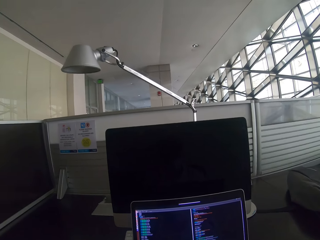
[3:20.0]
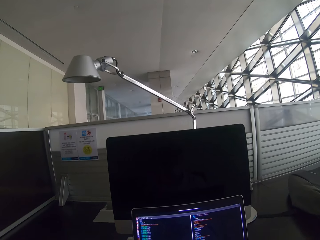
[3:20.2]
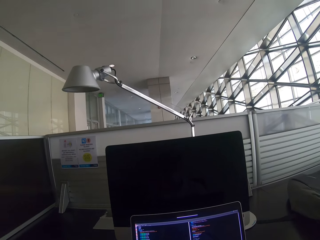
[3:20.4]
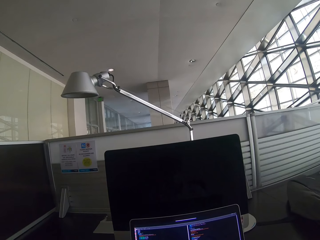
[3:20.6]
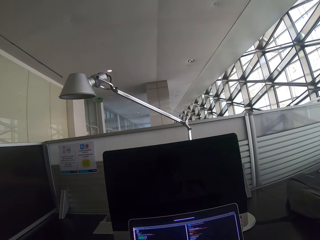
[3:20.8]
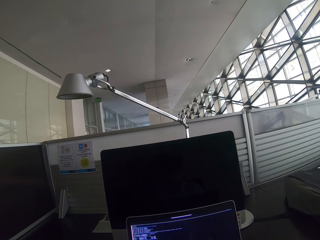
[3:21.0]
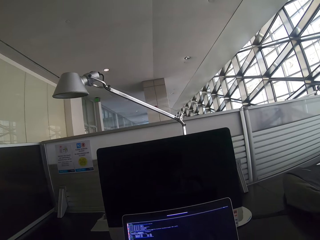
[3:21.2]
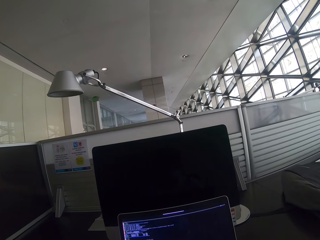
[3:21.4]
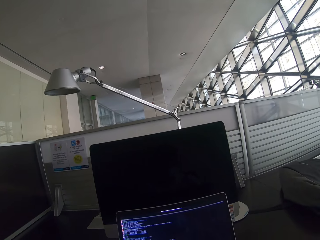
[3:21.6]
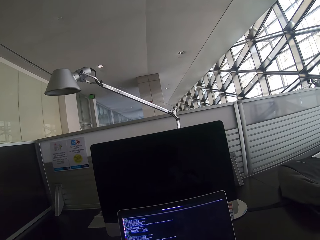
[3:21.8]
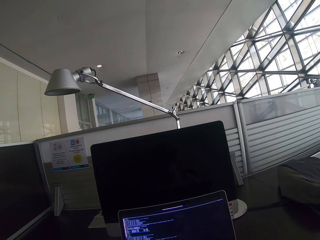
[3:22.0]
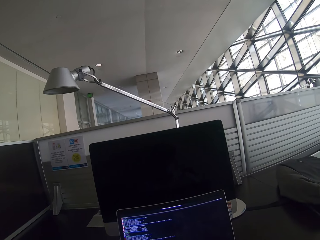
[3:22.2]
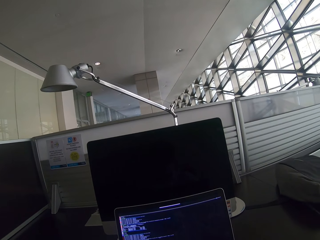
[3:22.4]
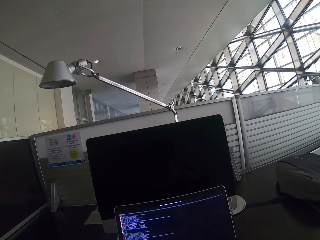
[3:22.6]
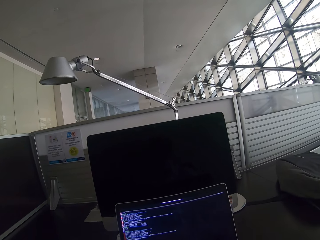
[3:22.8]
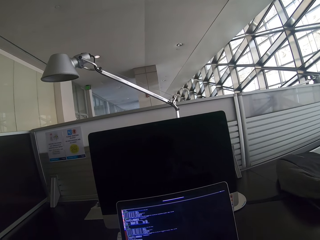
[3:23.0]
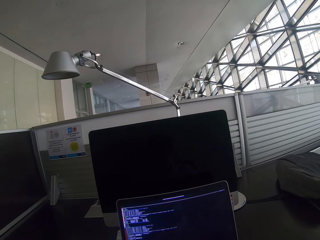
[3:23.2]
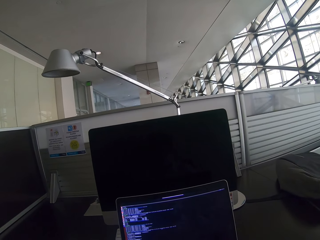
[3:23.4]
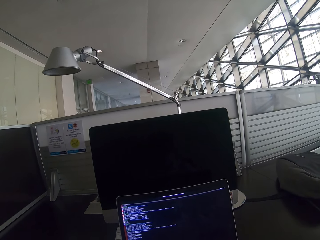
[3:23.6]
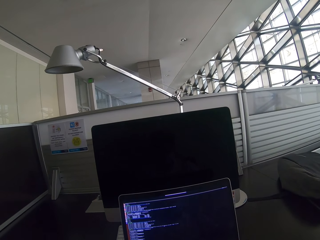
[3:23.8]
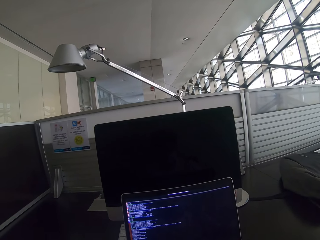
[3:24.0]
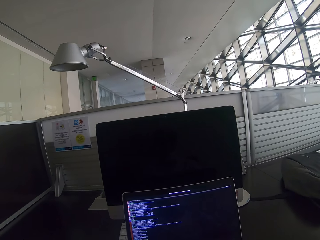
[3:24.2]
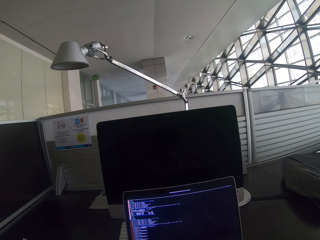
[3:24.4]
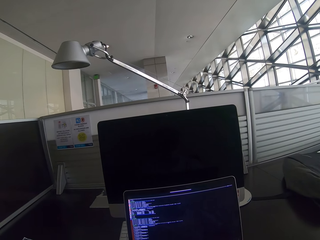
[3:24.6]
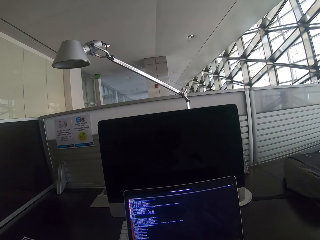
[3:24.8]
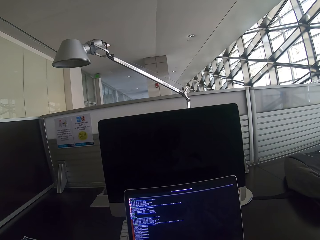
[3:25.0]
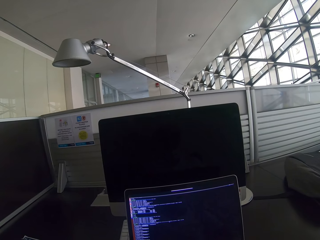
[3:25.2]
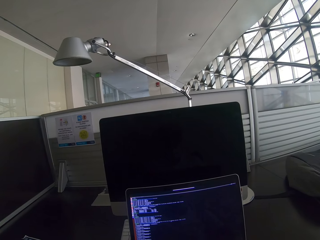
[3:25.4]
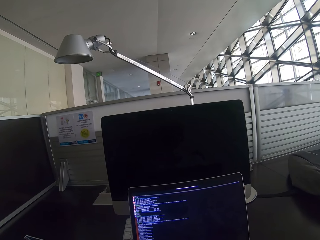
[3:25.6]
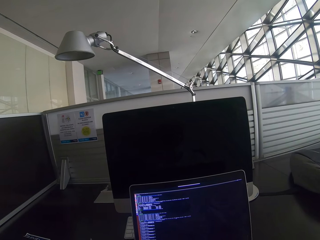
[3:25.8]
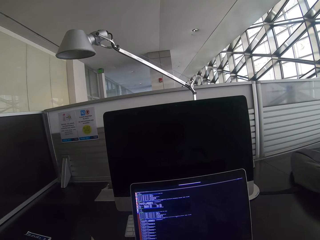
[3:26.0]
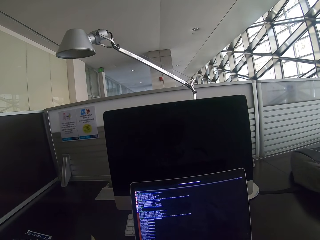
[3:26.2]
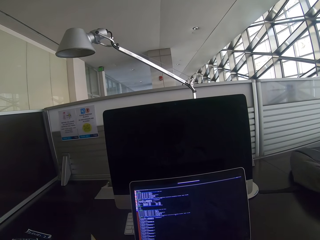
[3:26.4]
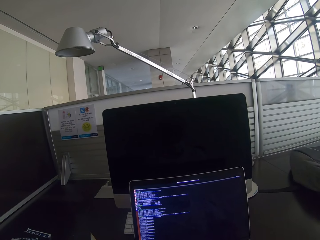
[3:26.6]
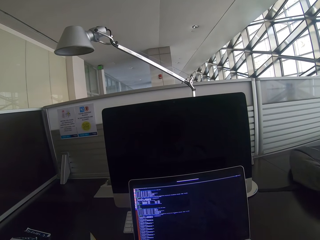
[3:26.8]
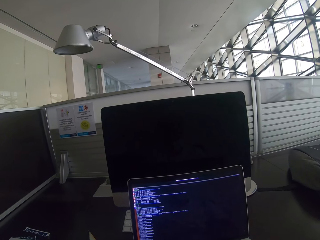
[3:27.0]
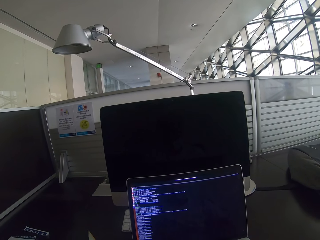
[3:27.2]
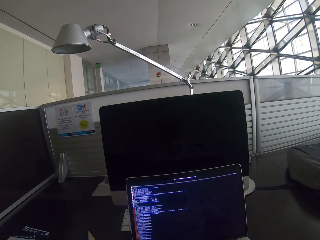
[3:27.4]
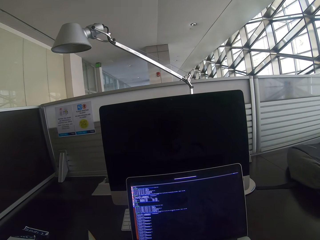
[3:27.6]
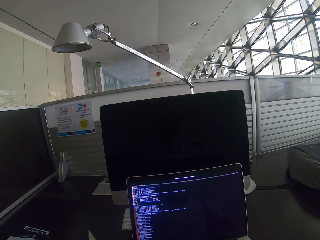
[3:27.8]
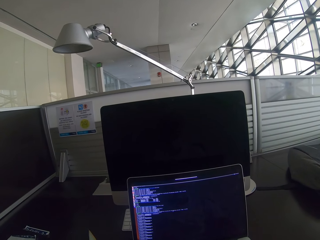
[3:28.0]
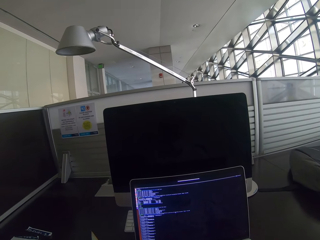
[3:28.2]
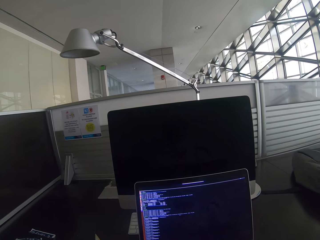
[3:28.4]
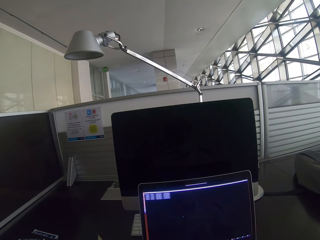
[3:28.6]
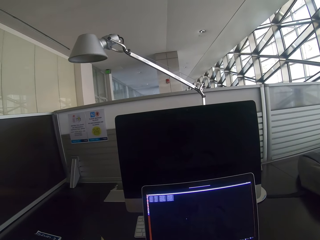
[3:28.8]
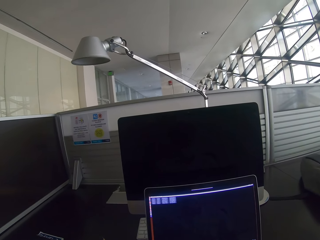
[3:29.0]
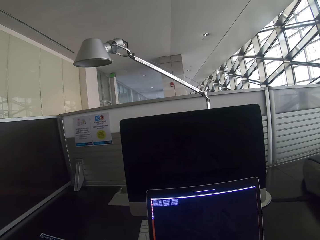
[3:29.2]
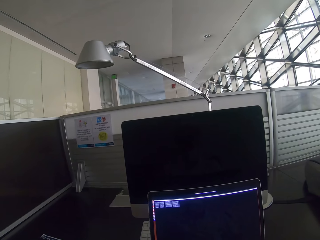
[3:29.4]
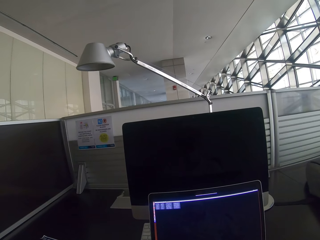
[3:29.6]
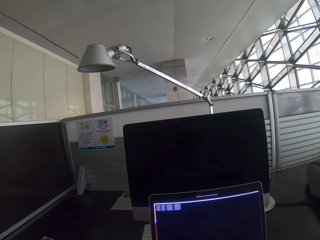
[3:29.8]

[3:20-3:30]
The camera wearer looks around. They stare at the laptop. They scroll the mouse.

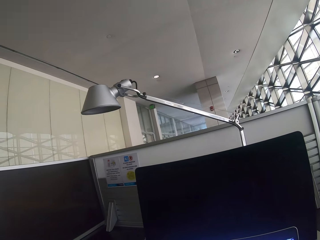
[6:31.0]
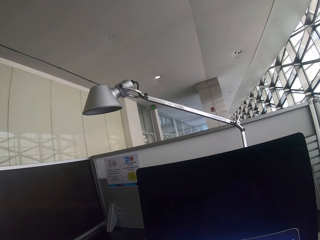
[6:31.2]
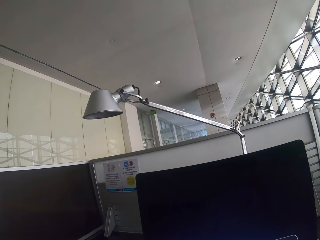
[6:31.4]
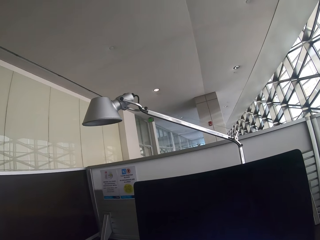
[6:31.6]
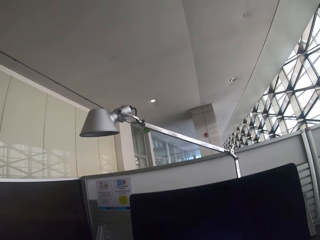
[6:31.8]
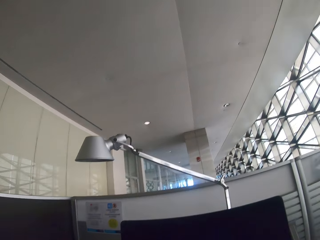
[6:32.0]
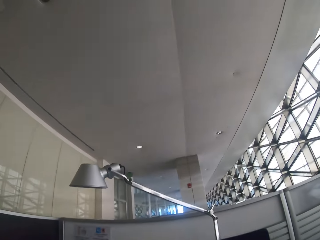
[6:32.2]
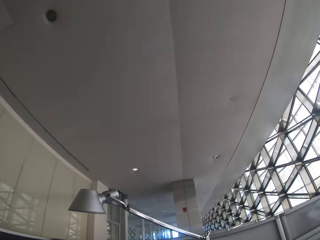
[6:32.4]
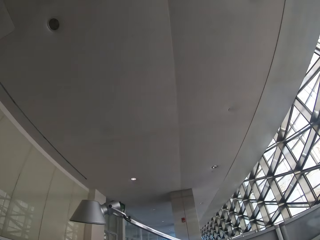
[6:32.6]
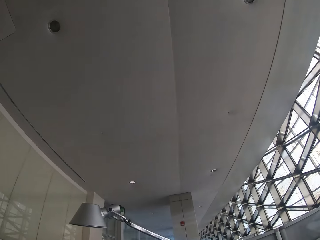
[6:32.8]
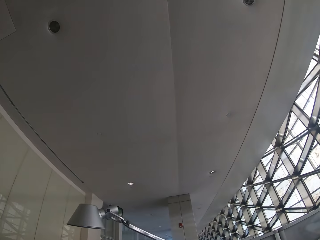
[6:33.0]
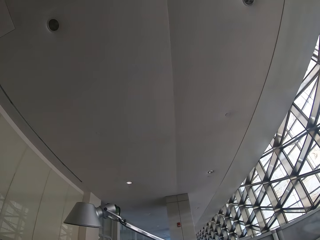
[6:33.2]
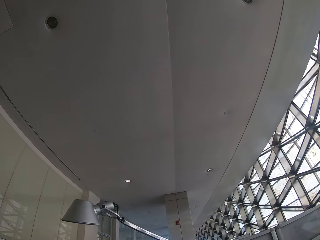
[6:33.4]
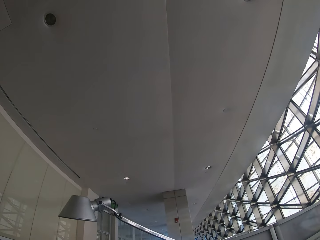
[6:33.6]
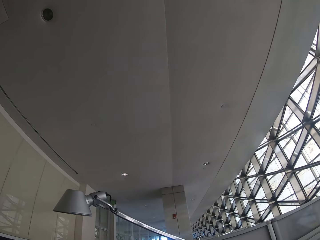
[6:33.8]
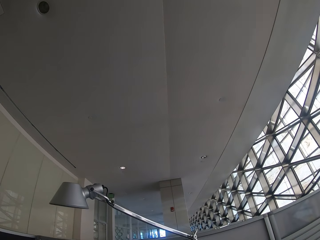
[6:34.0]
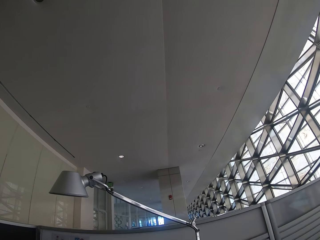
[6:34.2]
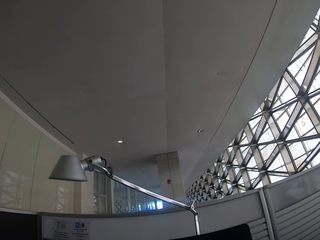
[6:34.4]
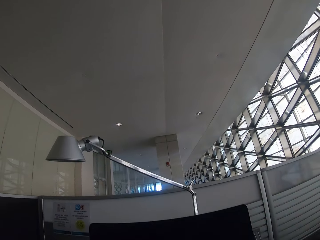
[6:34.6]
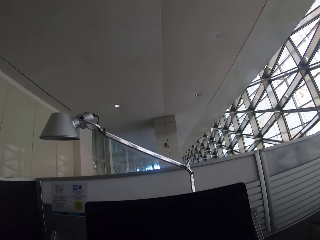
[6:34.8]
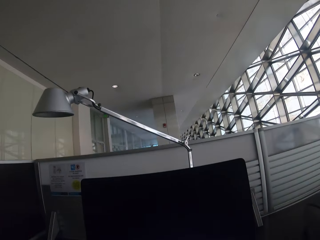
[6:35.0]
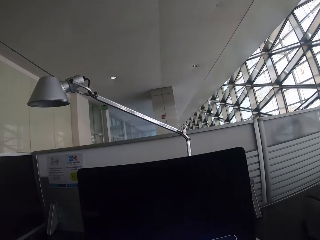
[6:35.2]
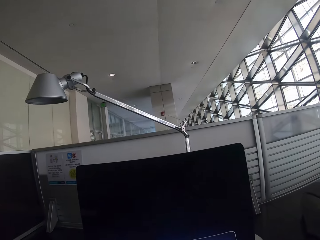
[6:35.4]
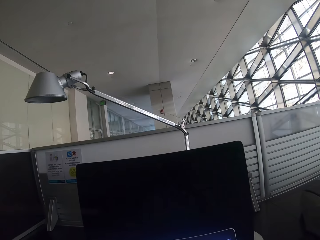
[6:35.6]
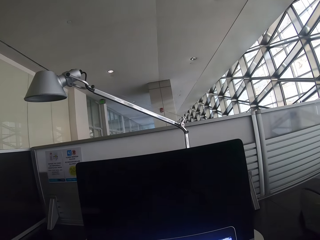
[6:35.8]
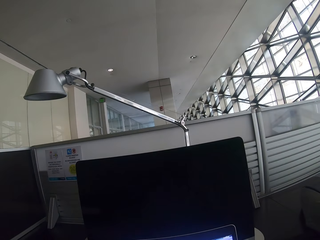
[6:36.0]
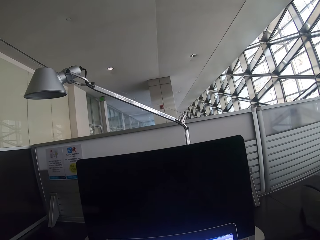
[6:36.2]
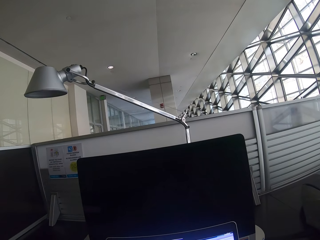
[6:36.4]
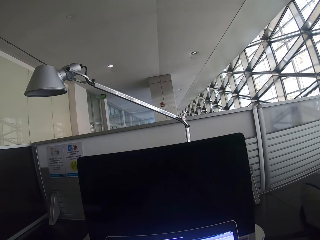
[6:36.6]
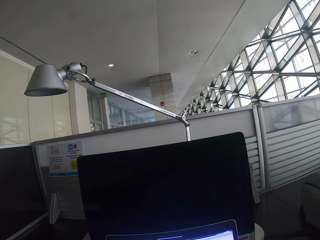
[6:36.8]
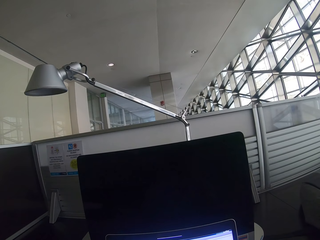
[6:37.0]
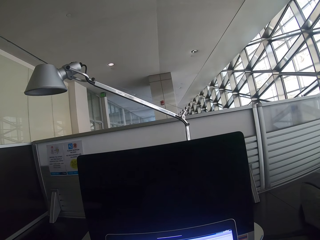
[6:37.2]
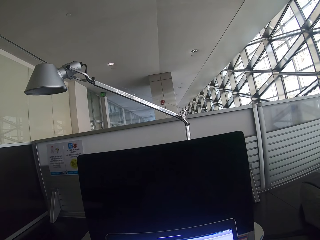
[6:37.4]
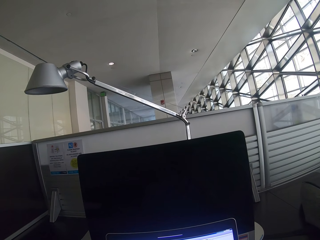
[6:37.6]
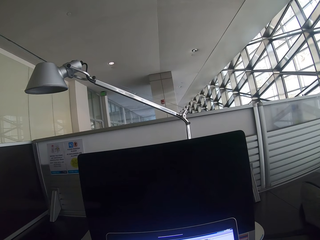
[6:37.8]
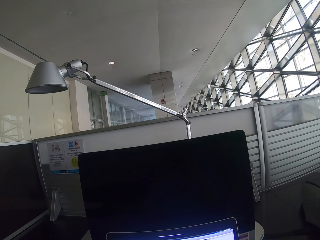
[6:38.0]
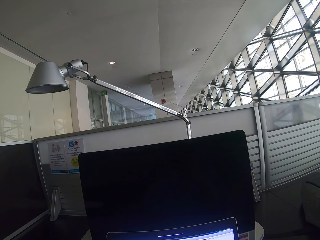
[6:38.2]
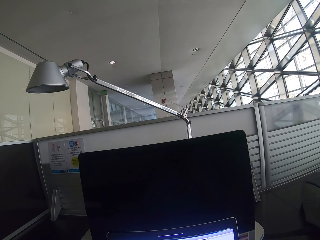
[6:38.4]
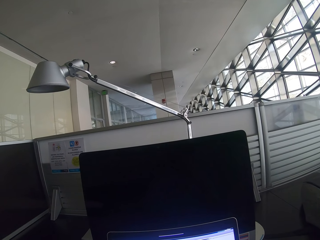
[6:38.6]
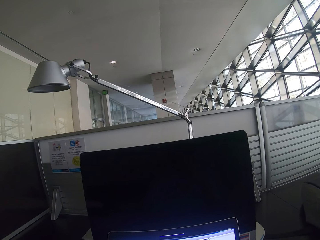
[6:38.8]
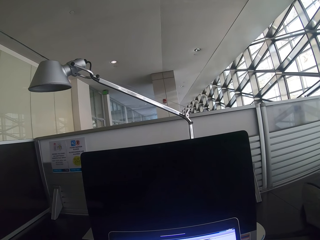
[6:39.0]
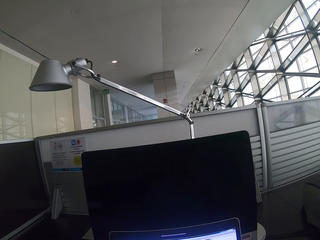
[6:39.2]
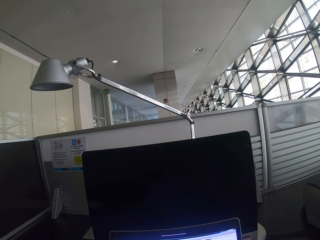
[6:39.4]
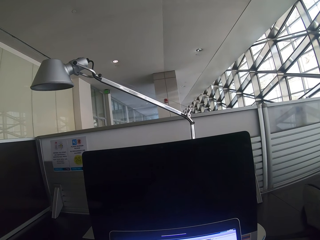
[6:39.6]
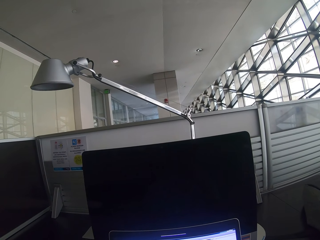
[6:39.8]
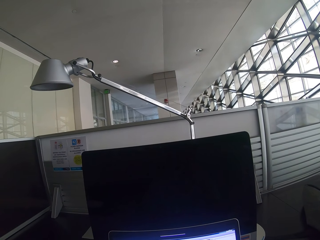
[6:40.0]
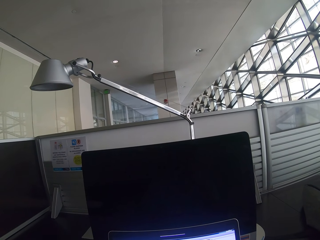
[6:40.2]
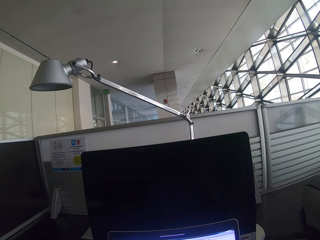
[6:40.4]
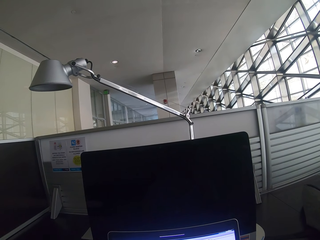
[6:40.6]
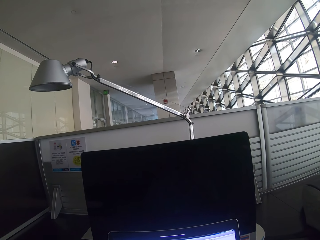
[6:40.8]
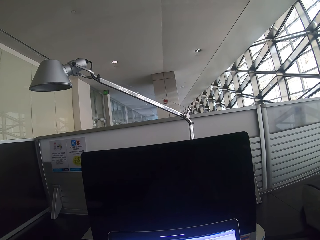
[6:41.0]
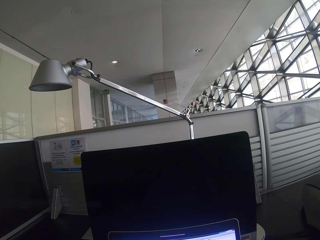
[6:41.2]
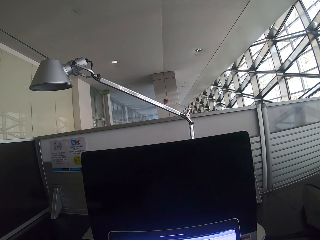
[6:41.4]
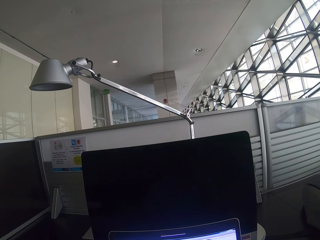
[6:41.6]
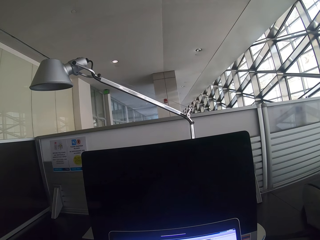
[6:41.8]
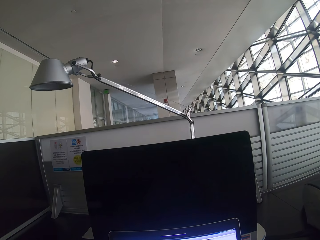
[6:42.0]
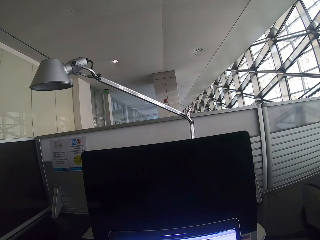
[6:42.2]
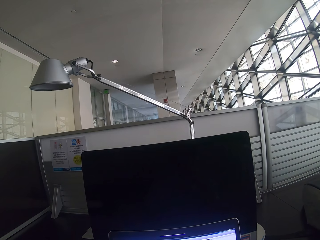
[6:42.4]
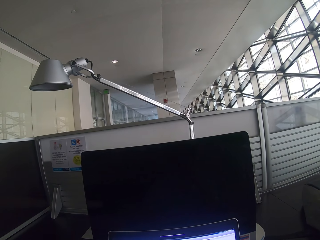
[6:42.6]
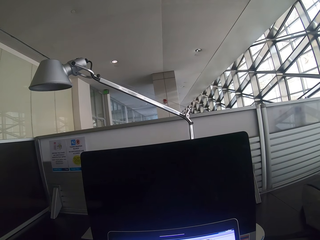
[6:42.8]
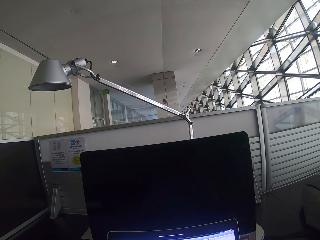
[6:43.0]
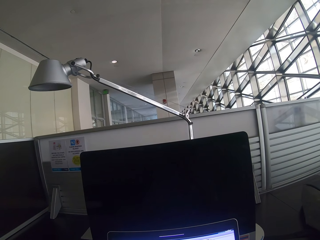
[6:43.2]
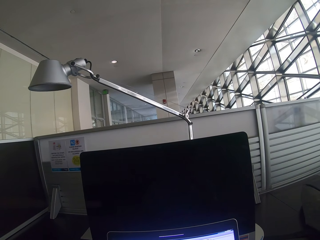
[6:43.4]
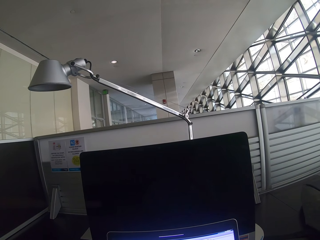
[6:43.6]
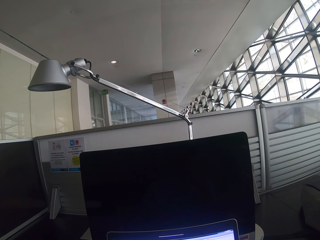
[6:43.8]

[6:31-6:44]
The camera wearer looks up. They look at the computer.
